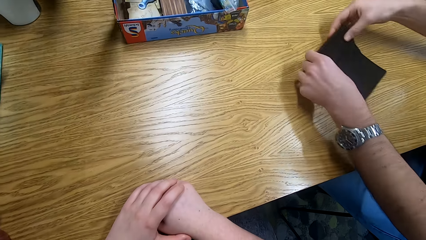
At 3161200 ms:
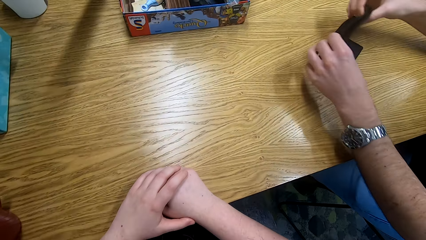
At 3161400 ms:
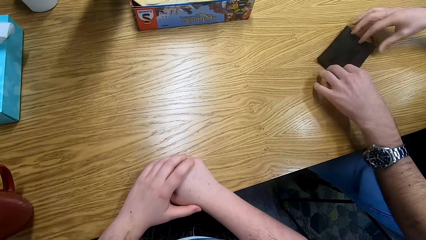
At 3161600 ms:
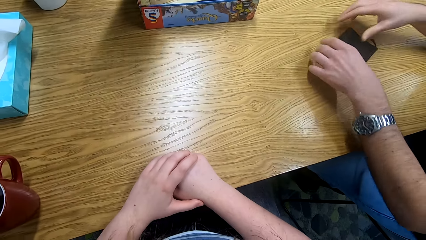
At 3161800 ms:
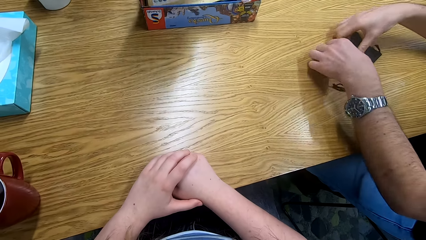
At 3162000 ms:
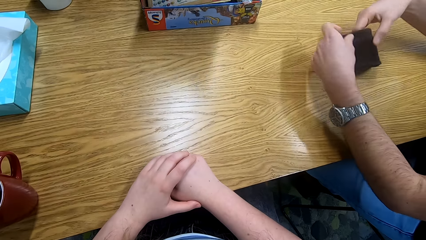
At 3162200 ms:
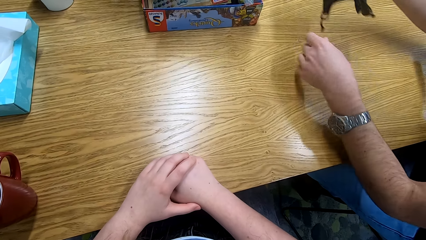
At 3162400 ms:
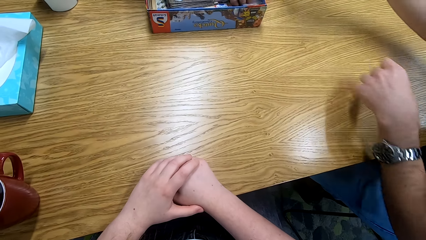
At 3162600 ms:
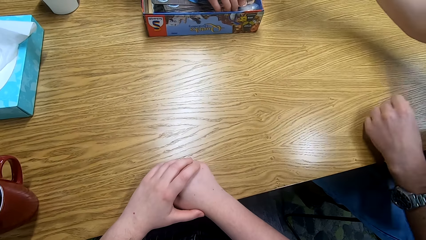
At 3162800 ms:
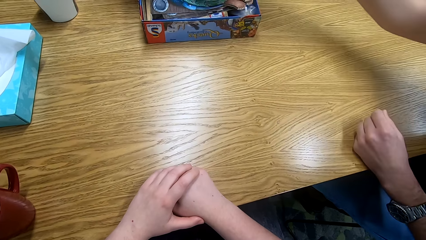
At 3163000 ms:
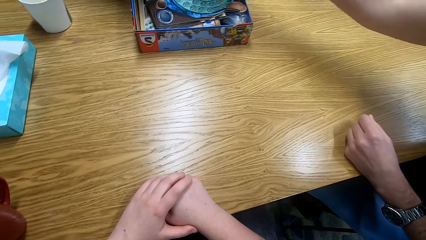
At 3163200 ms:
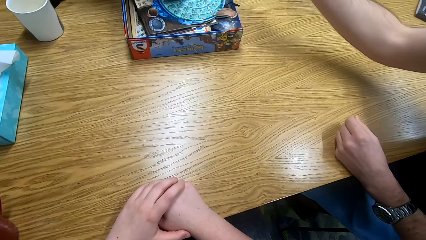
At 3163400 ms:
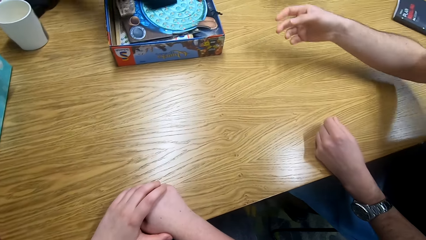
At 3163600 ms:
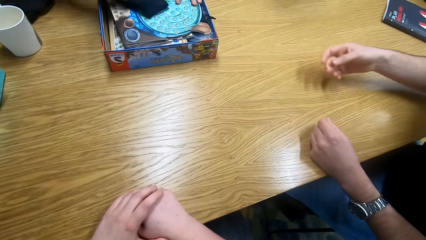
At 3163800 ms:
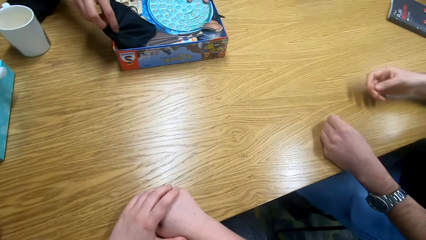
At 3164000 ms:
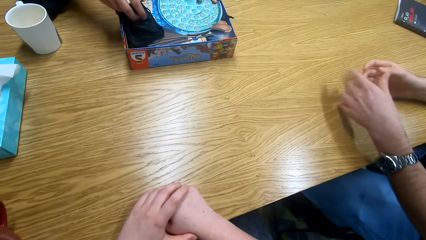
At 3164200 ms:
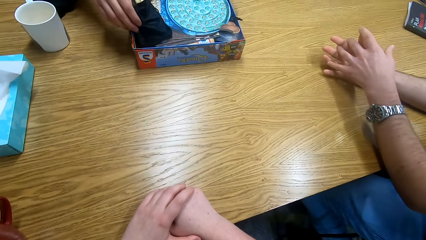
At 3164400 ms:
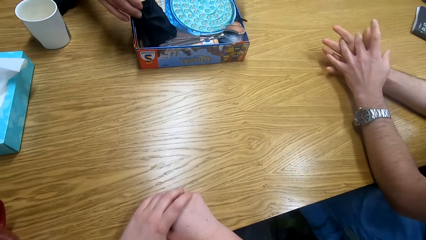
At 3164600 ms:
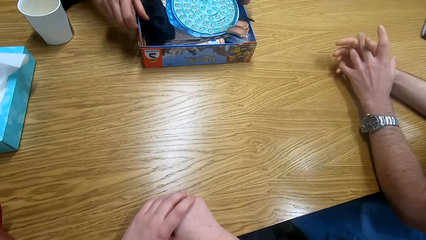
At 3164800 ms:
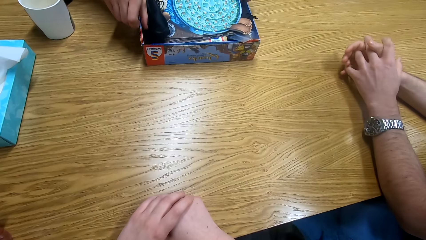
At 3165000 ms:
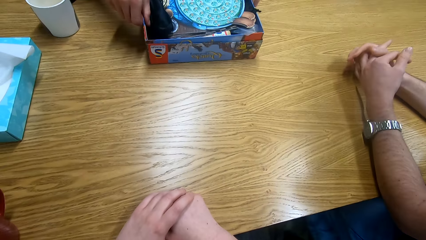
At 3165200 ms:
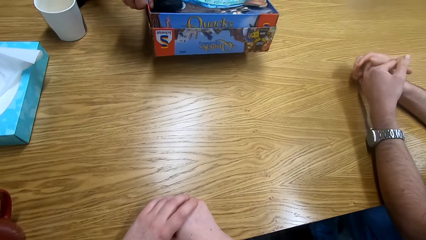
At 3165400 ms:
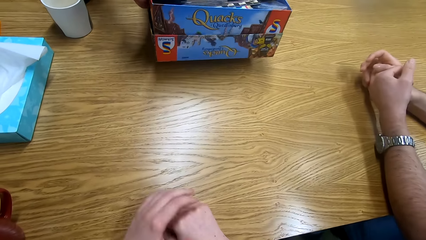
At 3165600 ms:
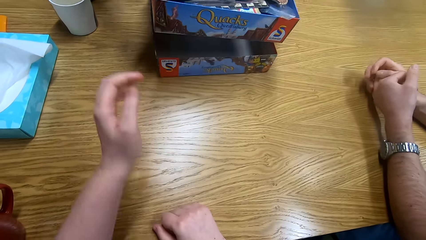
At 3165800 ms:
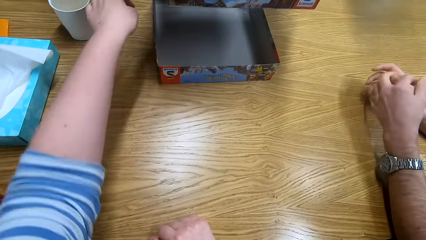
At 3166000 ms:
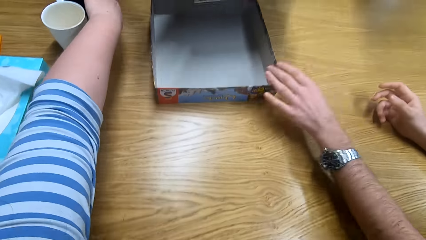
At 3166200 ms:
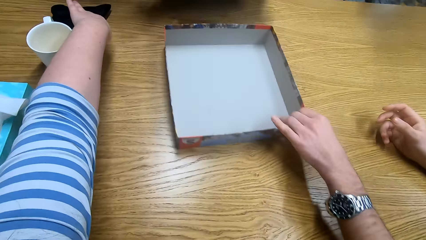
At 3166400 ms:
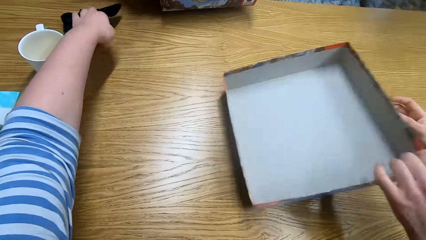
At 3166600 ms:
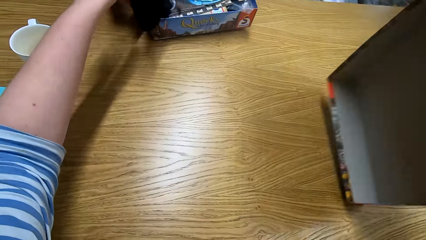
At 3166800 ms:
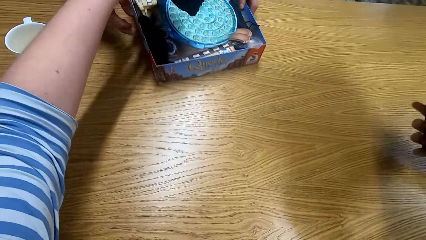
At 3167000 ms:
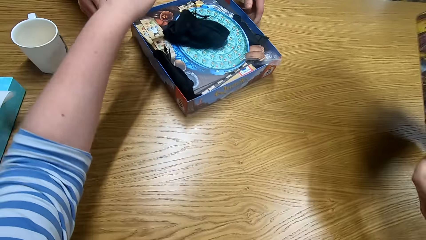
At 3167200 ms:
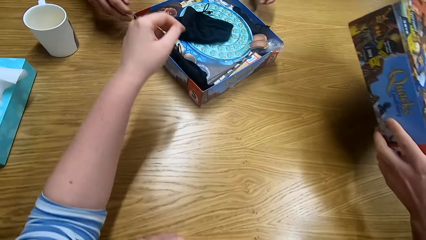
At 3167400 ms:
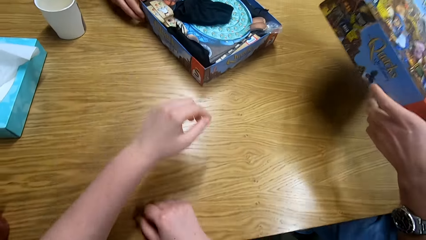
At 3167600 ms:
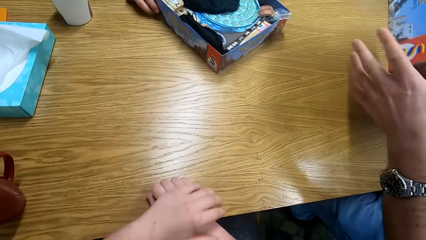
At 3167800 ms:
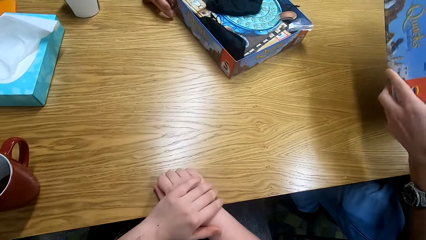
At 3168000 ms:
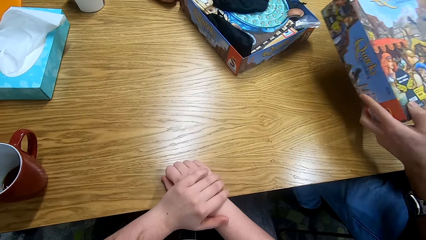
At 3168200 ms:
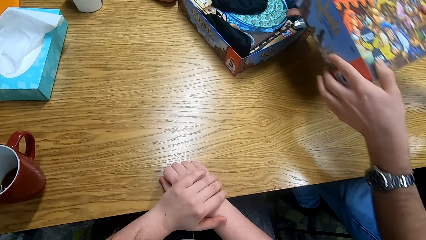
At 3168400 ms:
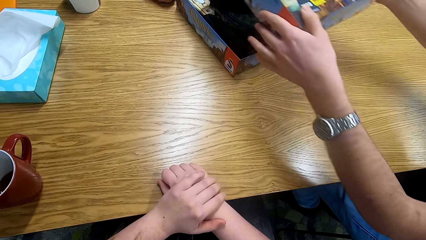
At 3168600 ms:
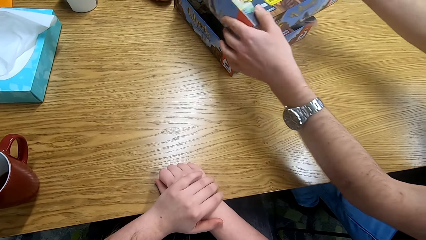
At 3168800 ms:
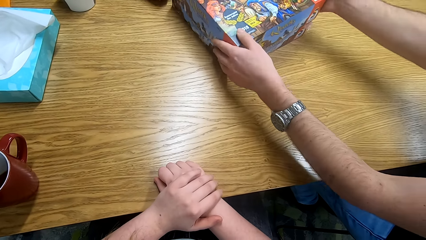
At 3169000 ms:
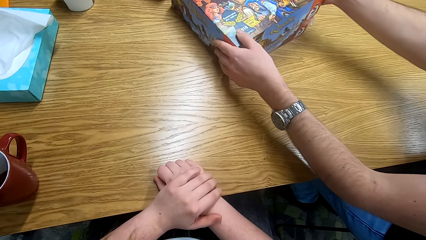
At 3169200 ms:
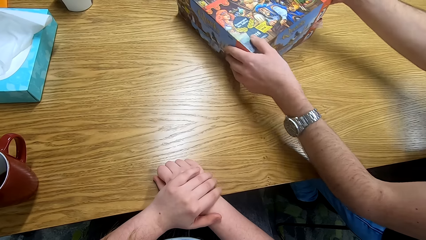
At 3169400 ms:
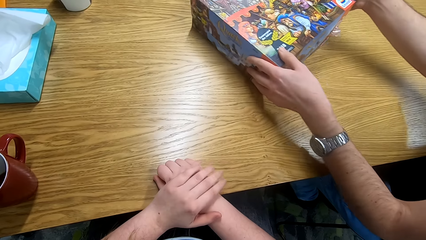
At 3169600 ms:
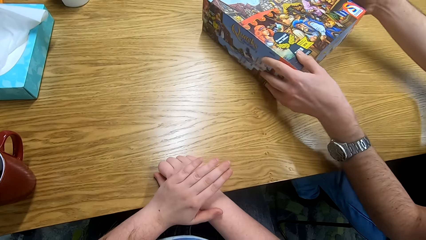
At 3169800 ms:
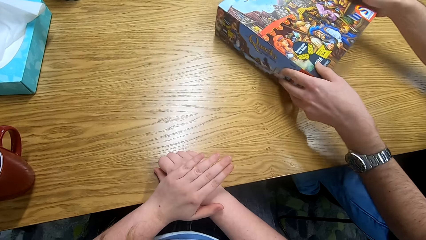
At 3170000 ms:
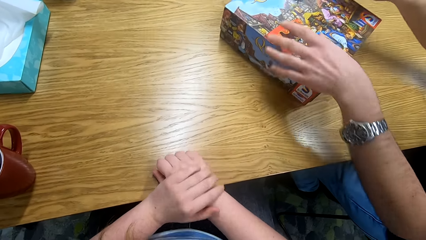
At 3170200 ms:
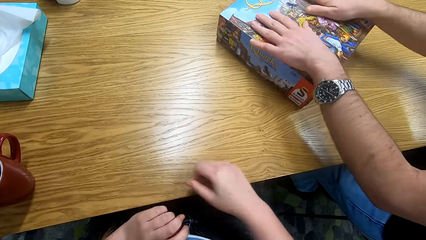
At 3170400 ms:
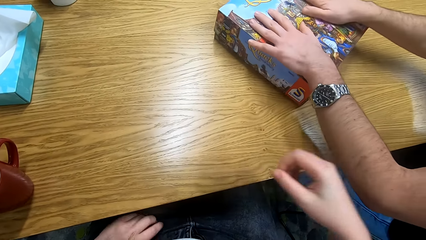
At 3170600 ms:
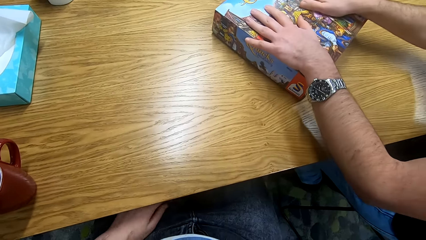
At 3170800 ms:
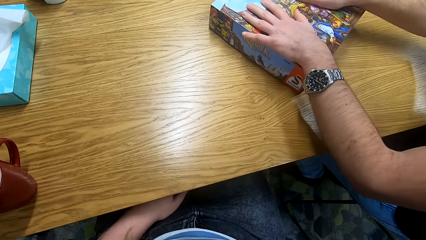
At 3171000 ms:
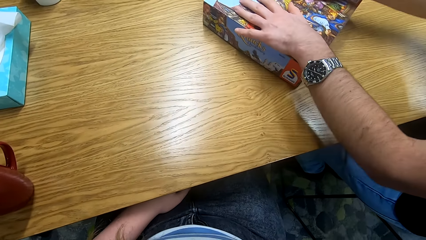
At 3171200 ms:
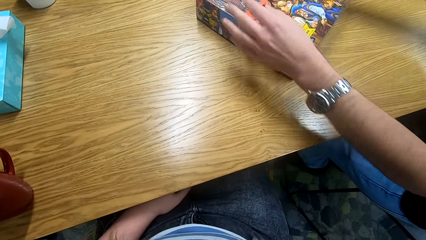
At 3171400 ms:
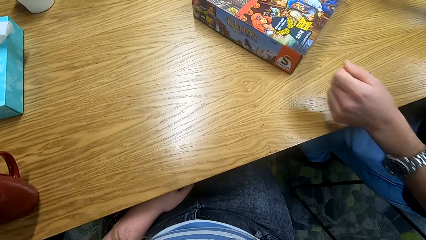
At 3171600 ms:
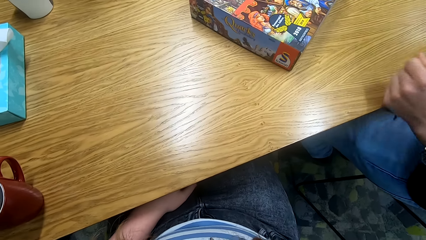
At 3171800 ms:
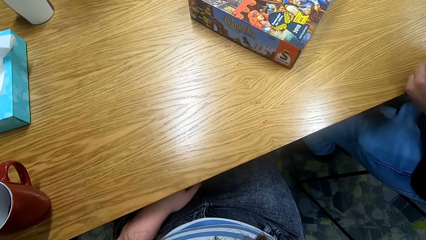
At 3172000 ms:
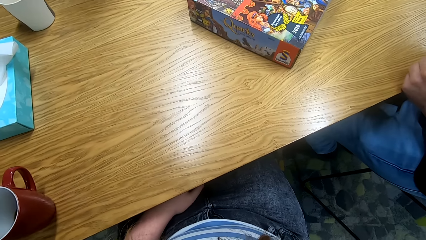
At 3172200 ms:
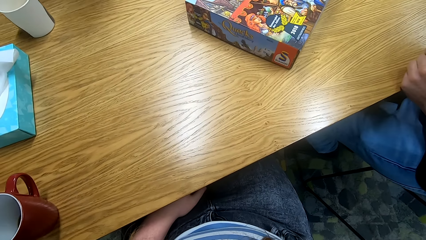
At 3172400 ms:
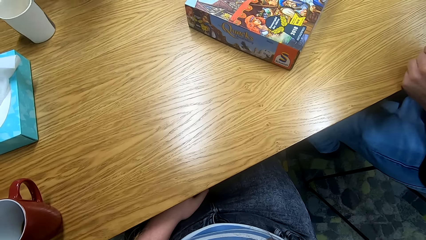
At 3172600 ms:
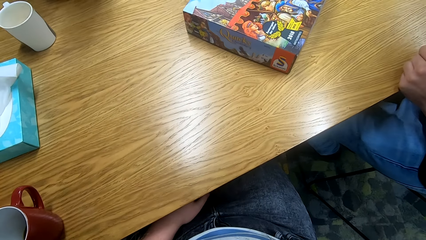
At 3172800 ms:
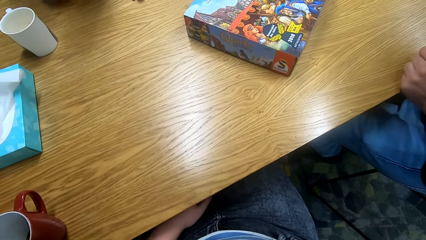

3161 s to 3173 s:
A person folds a bag. A man puts the bag in a box. The man picks a box from the table. The camera wearer picks the bag from the table. They put the bag in the box. The man covers the box.
